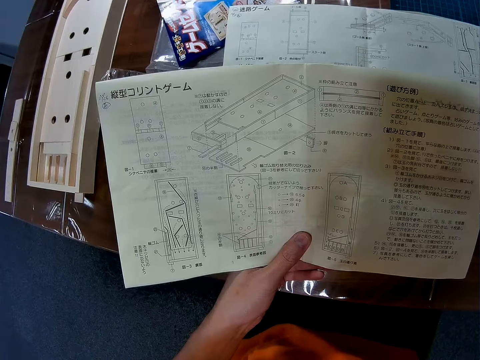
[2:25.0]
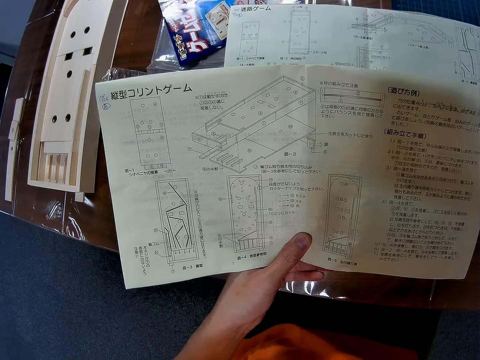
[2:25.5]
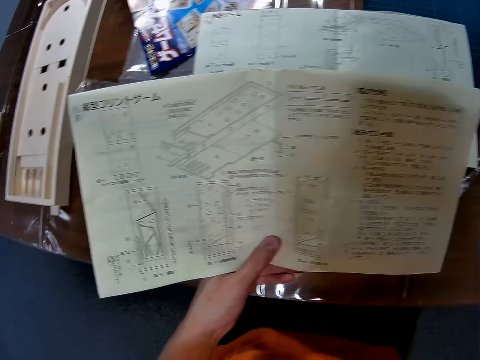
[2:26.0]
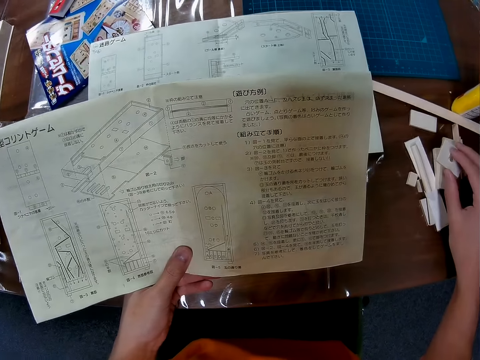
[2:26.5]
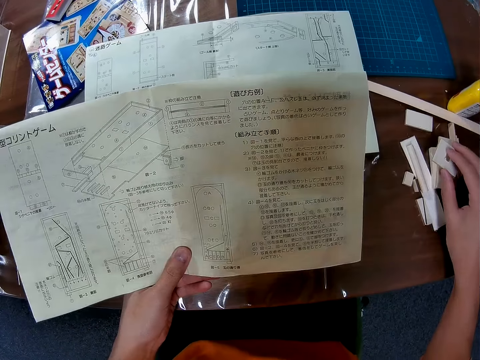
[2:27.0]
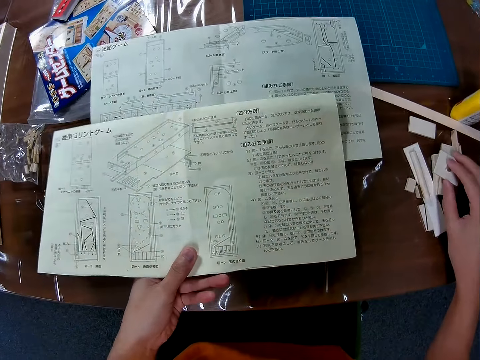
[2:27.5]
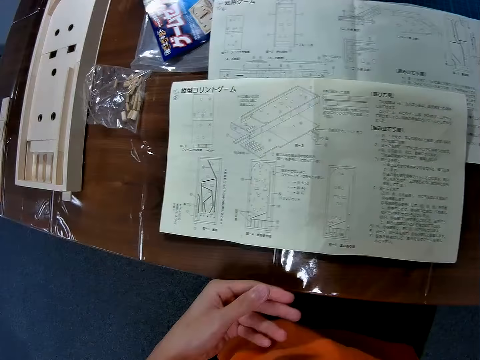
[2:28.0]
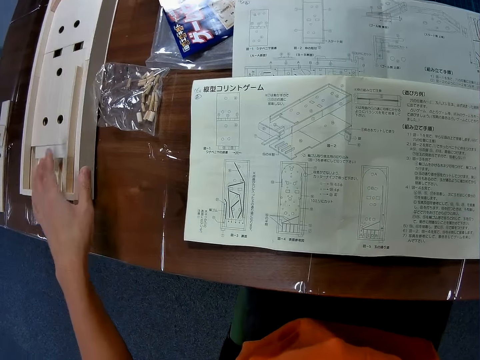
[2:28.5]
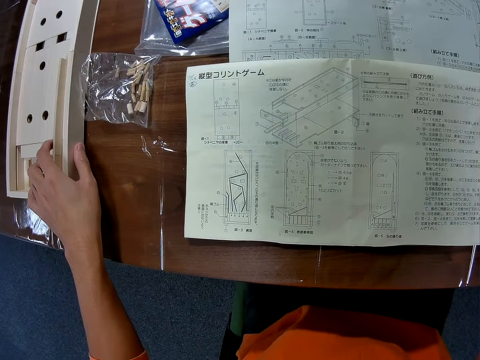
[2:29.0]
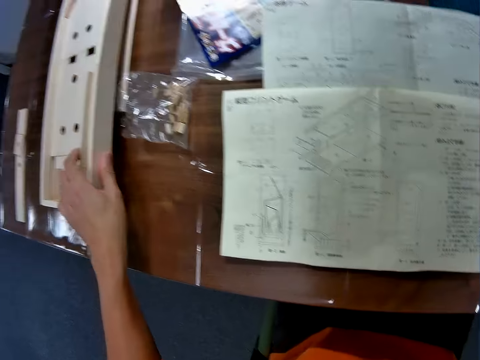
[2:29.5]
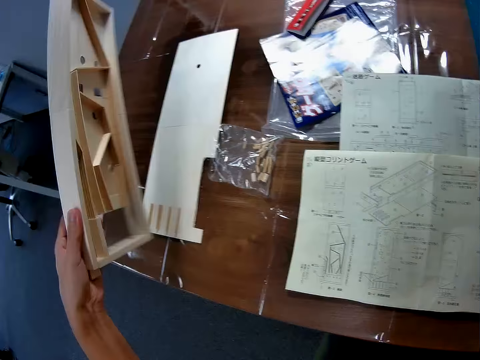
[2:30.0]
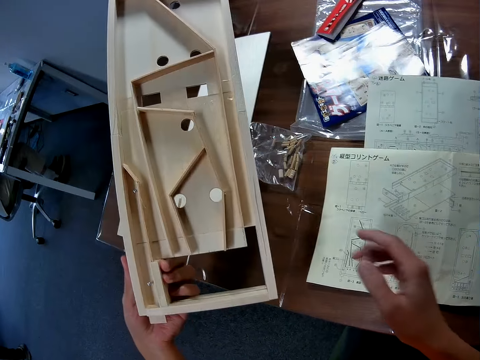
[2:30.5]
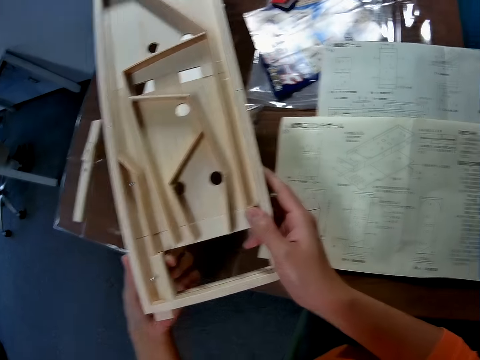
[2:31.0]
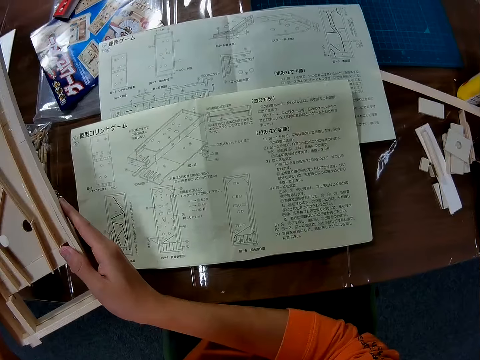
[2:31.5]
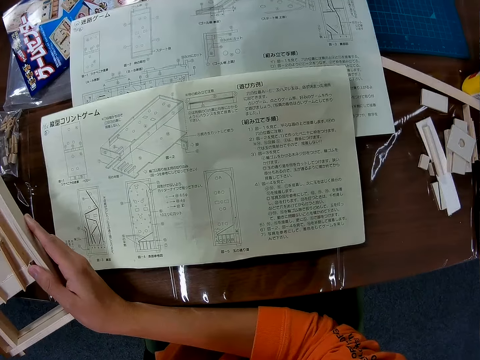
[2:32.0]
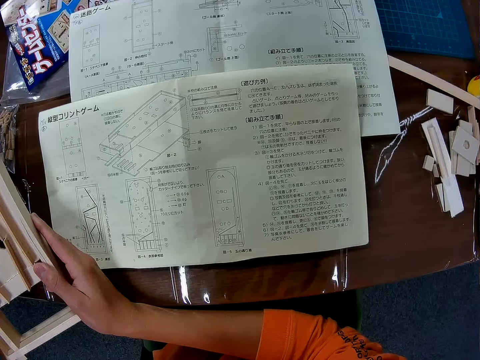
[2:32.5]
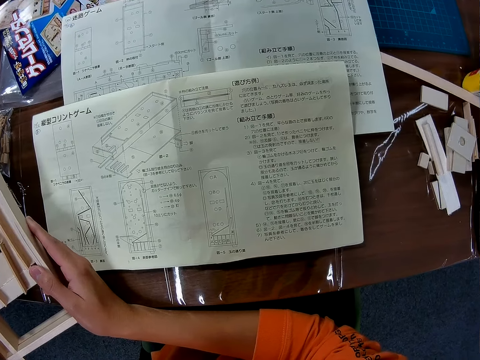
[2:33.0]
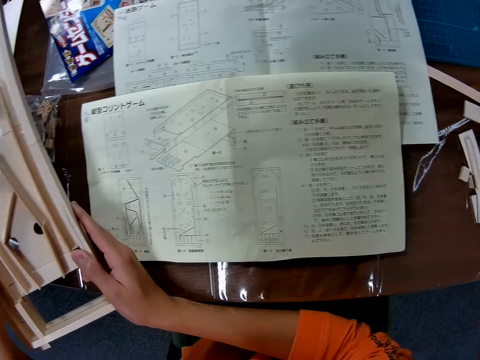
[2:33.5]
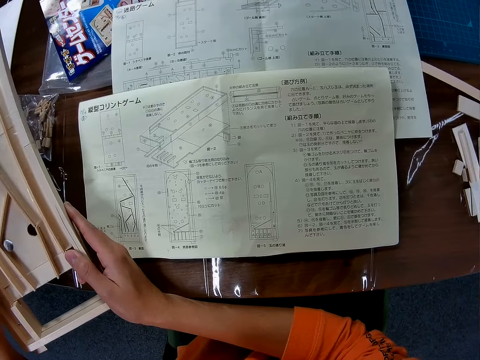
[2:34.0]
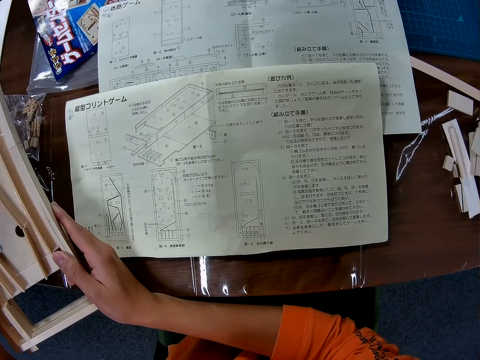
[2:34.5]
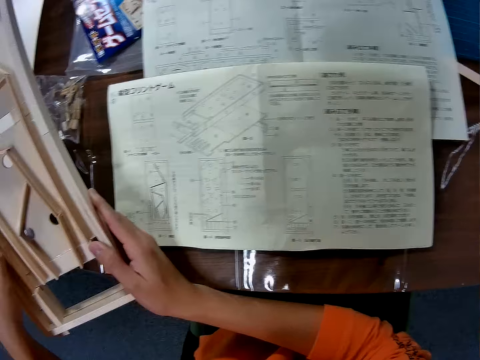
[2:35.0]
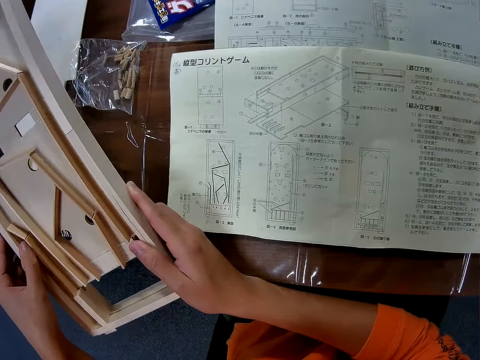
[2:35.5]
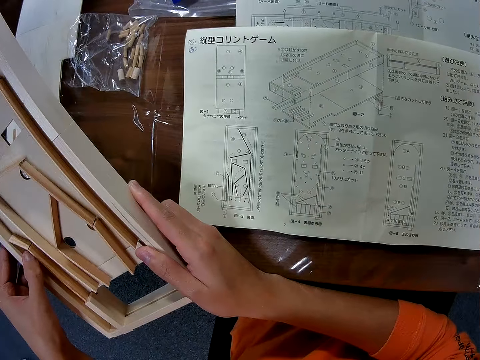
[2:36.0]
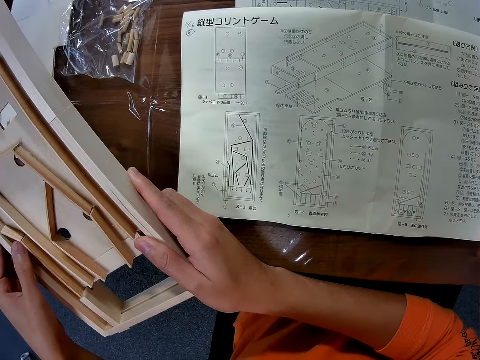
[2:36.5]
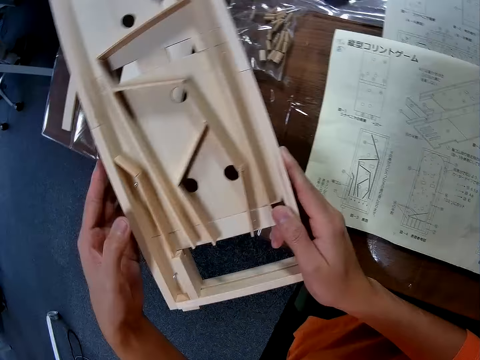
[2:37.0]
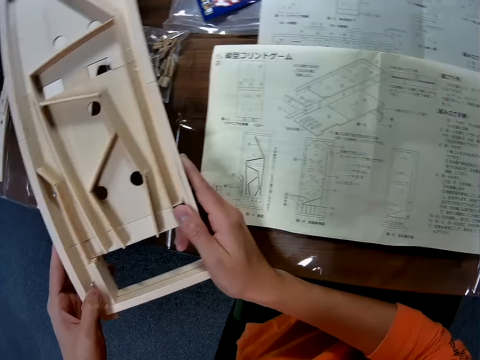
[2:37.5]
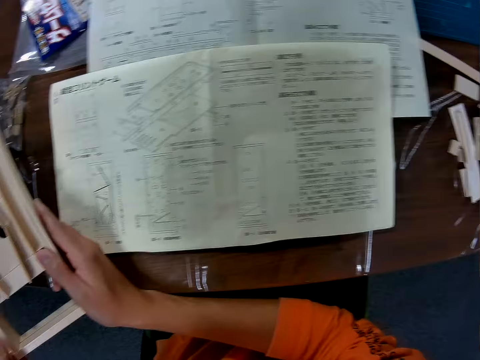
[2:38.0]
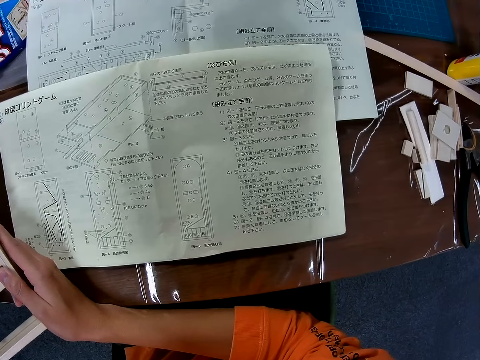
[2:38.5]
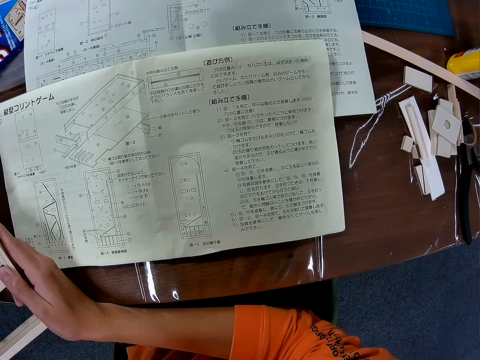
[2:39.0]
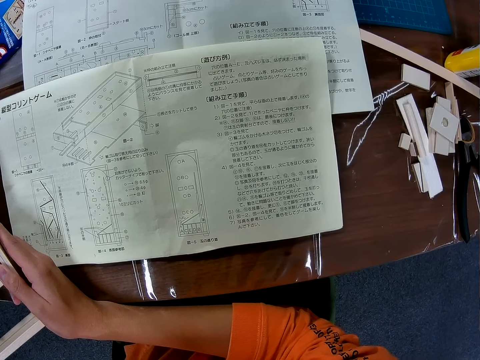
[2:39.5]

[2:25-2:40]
The camera wearer drops the blueprint paper on the table. They pick up the wooden mechanical model from the table with the left hand. They hold something with both hands. They stare at the blueprint paper on the table.

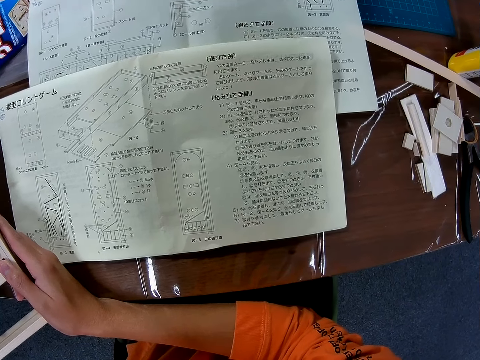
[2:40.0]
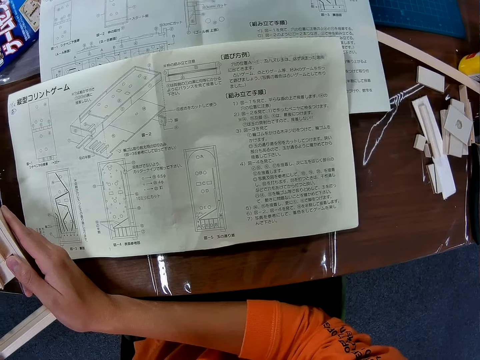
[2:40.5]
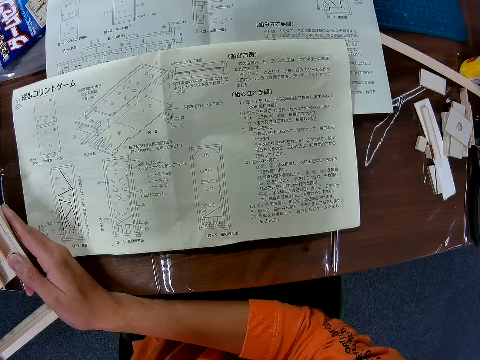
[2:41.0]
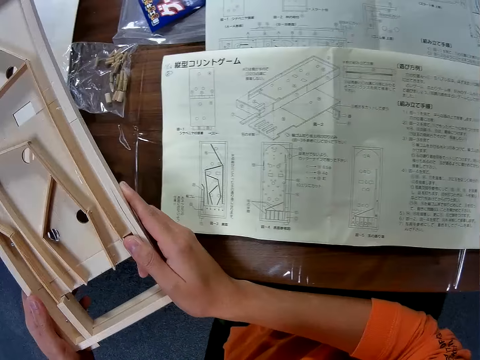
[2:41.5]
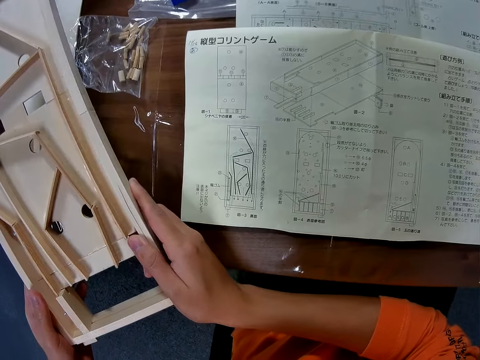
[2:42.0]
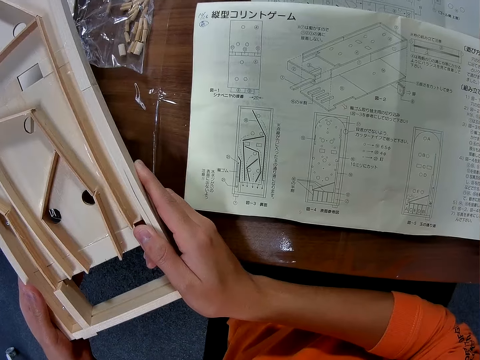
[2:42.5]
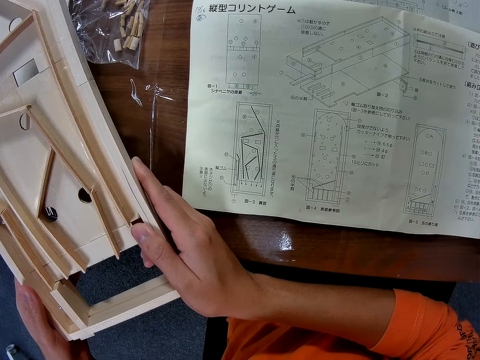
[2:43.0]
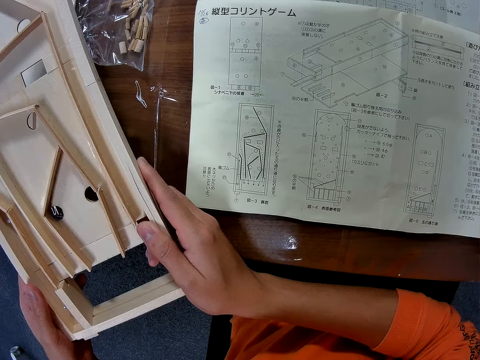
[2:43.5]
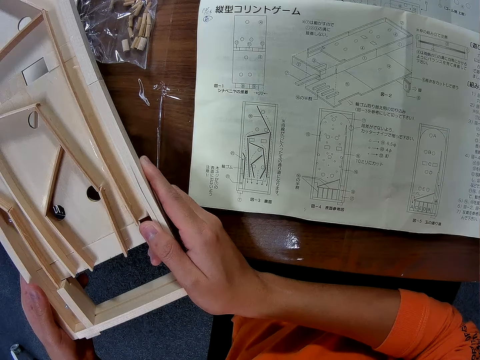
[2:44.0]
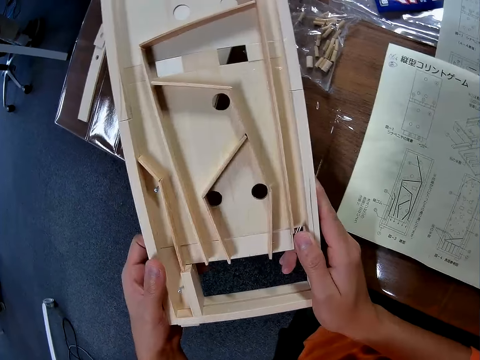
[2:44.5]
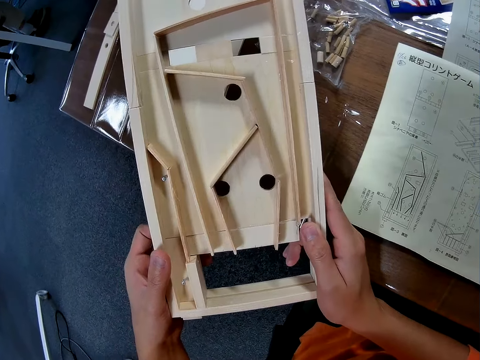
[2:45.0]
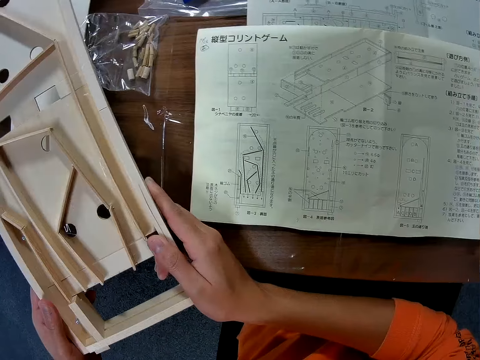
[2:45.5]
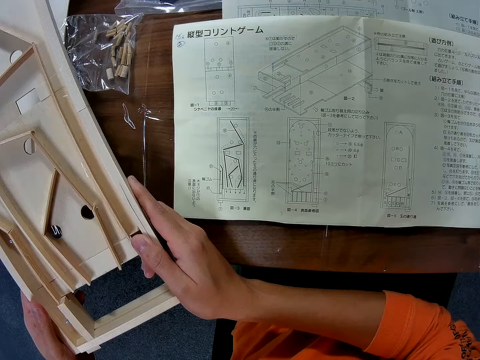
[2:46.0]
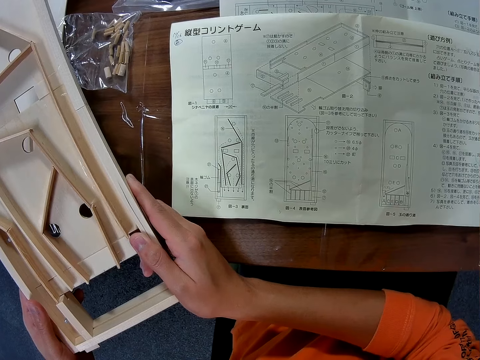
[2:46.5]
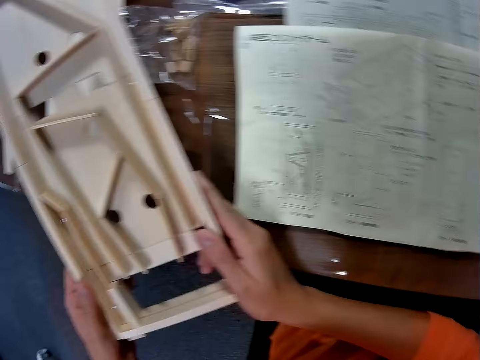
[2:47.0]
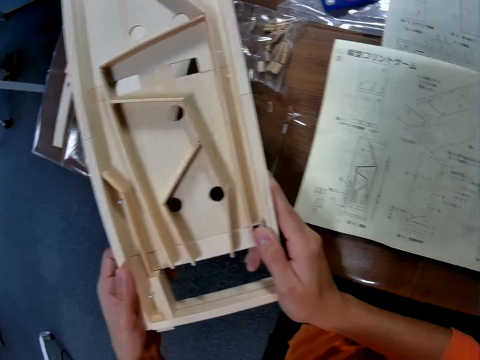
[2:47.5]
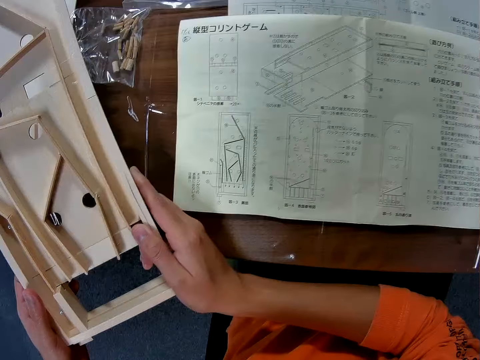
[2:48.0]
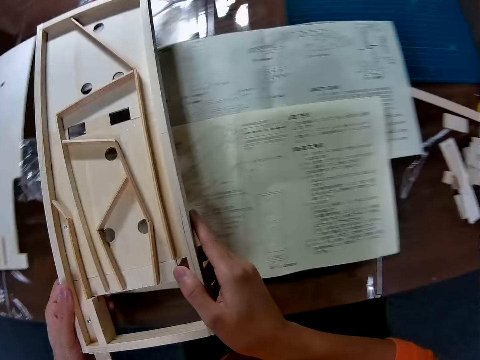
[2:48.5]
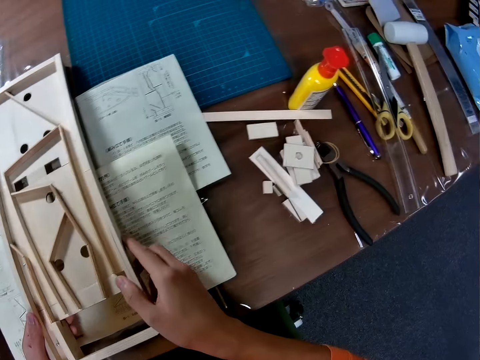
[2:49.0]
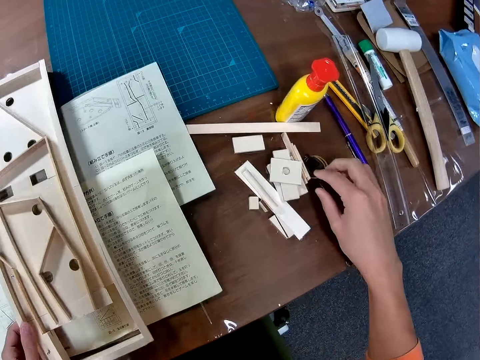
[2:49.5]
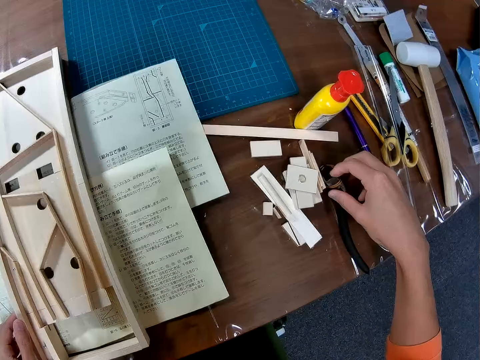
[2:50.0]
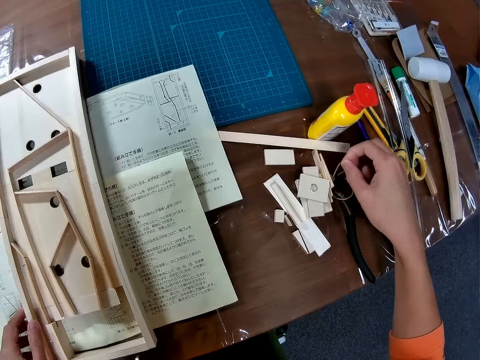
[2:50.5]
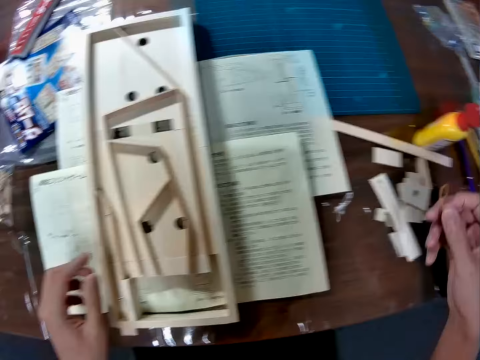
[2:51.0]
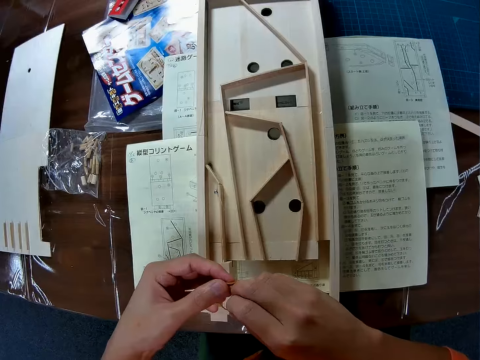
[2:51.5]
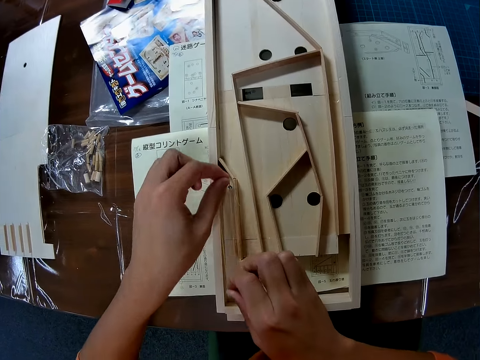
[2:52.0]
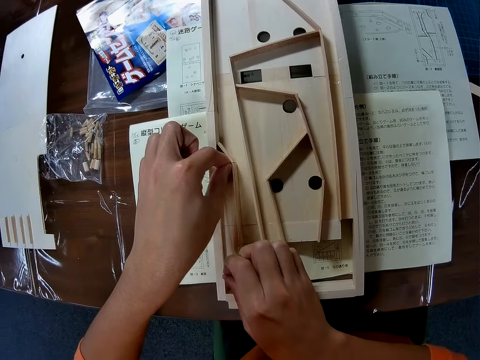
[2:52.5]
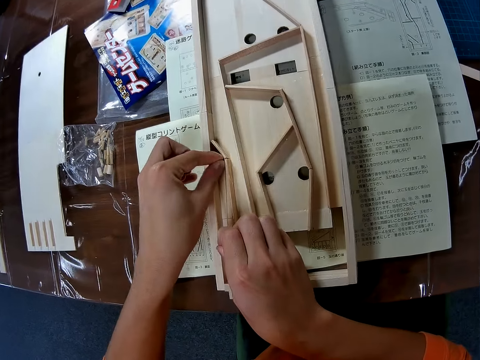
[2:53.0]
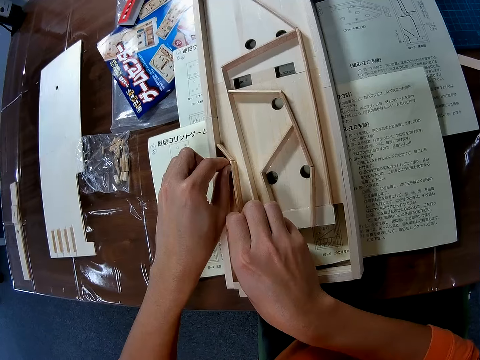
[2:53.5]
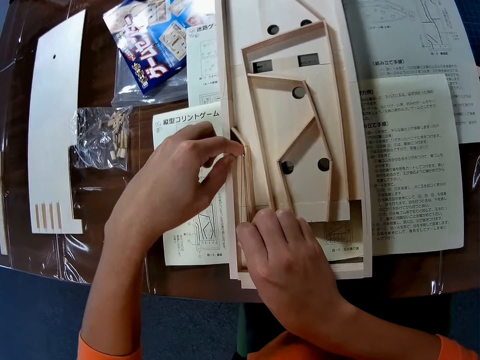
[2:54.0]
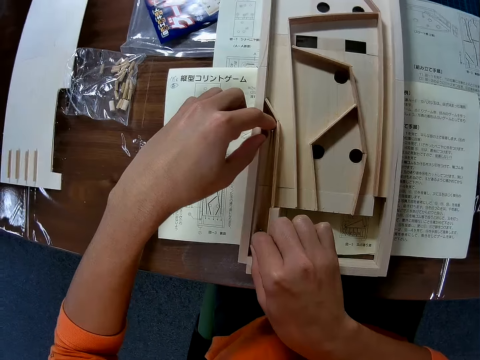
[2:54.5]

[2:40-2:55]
The camera wearer looks at the wooden object. He reads the manual. He looks at the wooden object. He reads the manual. He drops the wooden mechanical model on the table. He puts the manual down. He picks up a rubber band from the table with his right hand. He fixes the rubber band on the wooden mechanical model on the table.
